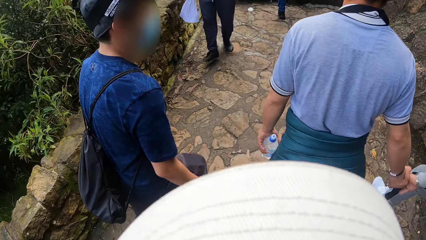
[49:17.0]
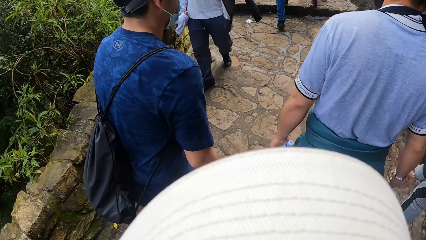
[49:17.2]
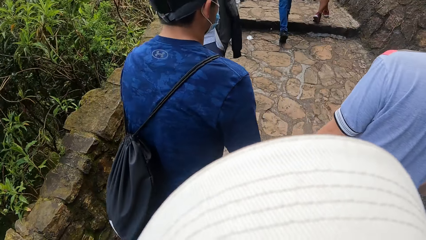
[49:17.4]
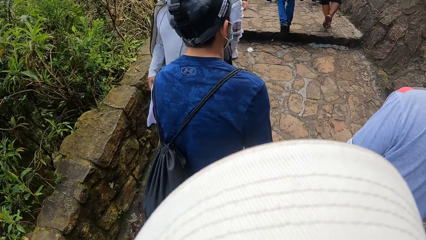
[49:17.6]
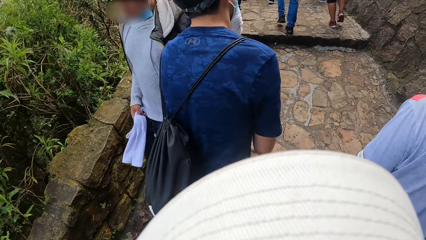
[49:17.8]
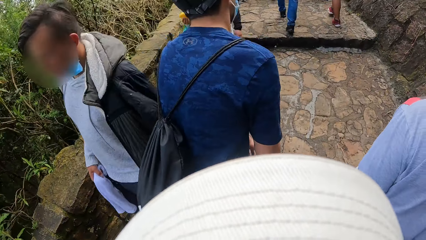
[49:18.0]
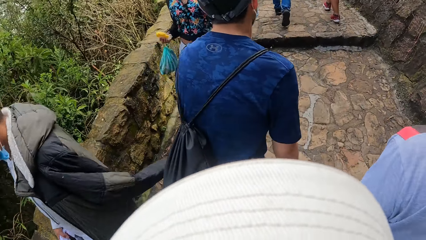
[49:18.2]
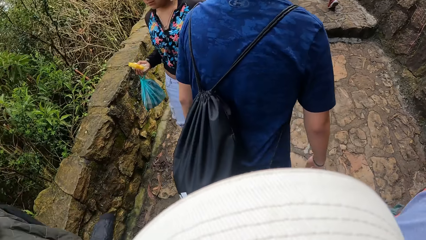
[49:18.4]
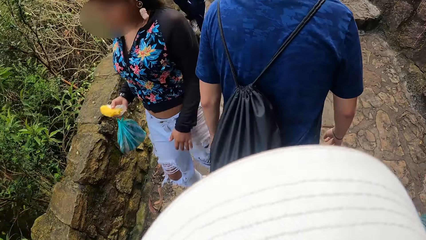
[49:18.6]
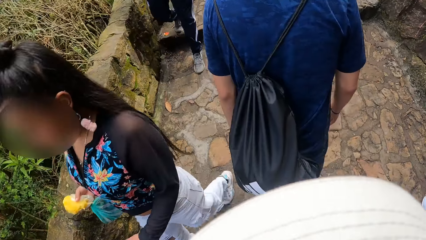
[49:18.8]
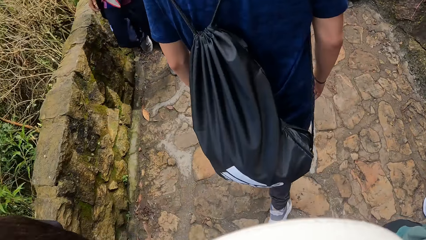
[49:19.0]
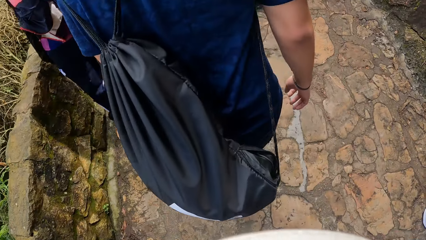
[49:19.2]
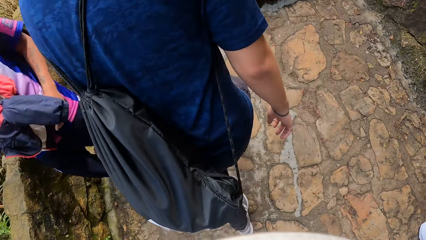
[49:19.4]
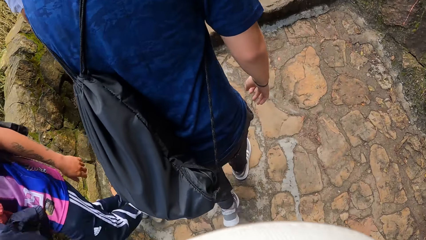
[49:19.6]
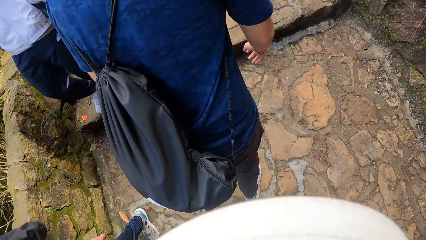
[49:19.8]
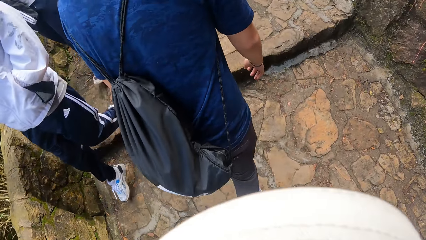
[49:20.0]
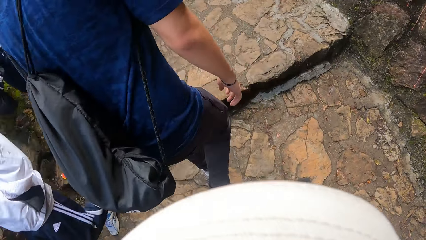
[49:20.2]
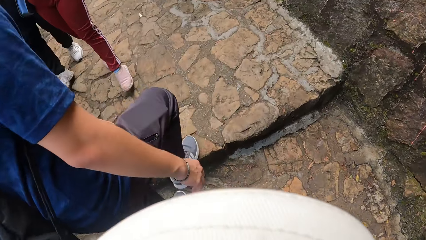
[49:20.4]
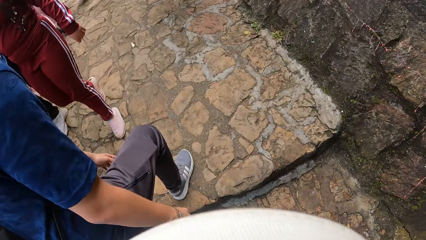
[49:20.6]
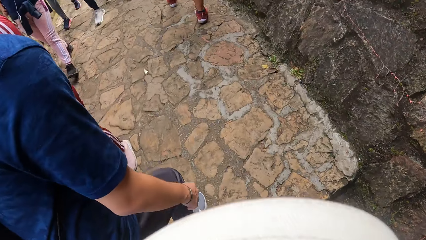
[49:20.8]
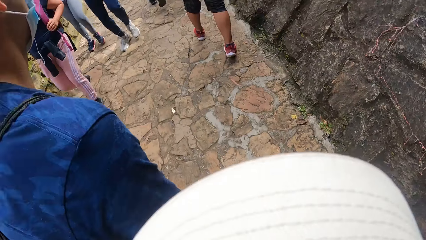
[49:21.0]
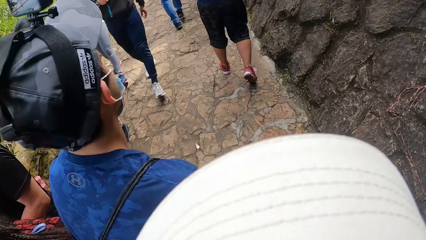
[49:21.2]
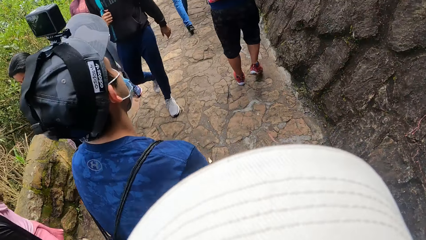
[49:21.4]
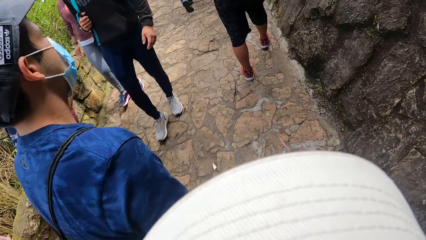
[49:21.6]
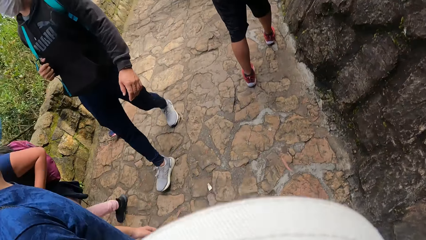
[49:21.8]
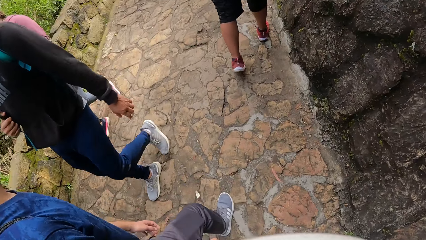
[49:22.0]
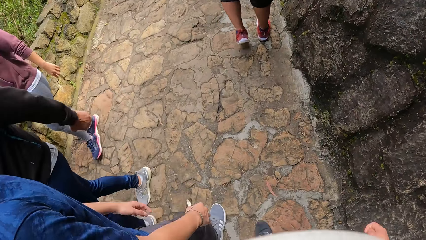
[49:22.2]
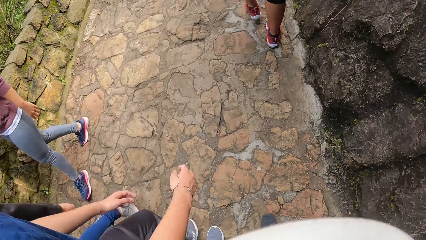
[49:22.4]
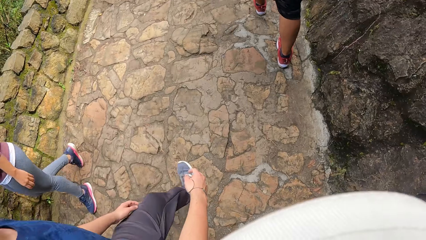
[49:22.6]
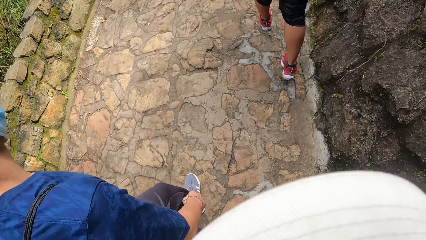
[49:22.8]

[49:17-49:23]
The camera wearer walks on the stairs.

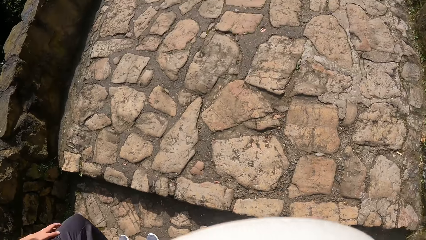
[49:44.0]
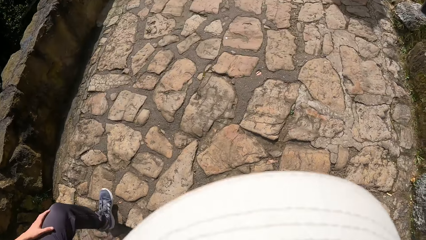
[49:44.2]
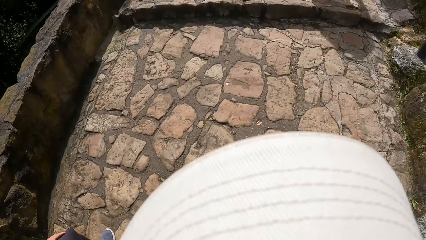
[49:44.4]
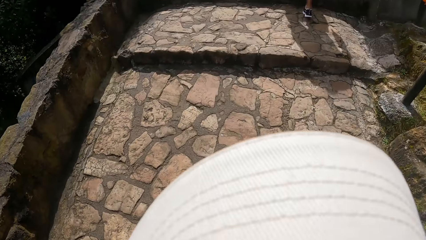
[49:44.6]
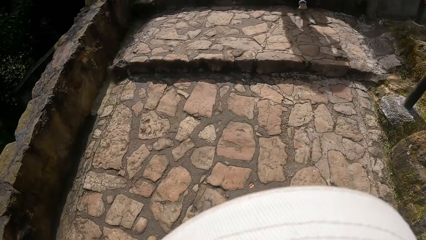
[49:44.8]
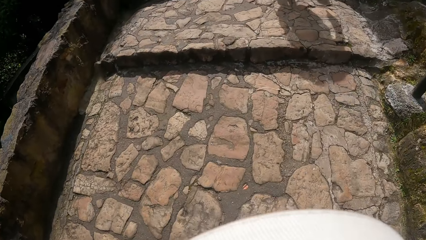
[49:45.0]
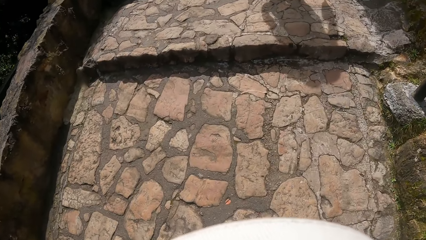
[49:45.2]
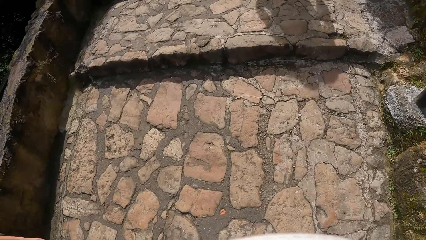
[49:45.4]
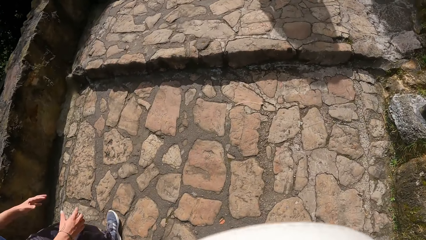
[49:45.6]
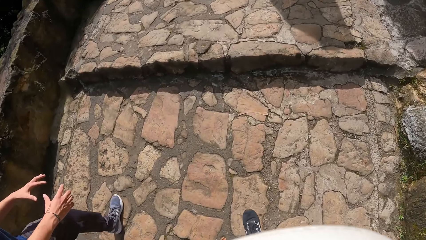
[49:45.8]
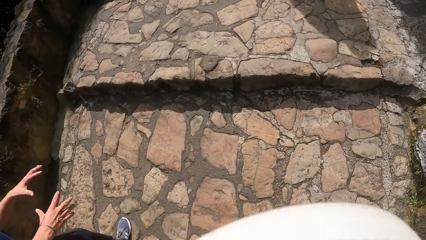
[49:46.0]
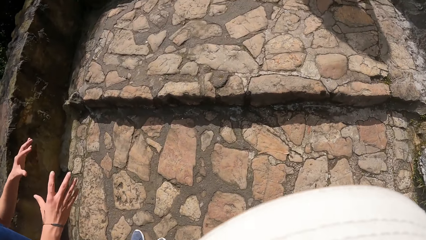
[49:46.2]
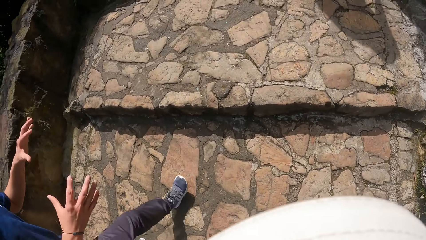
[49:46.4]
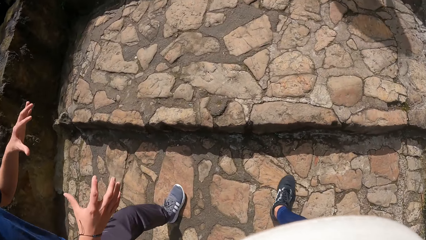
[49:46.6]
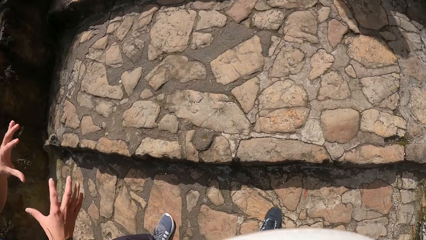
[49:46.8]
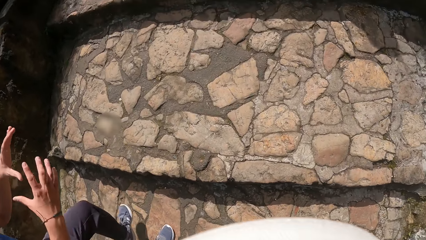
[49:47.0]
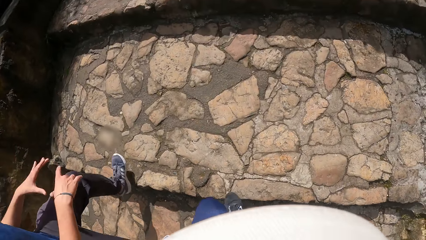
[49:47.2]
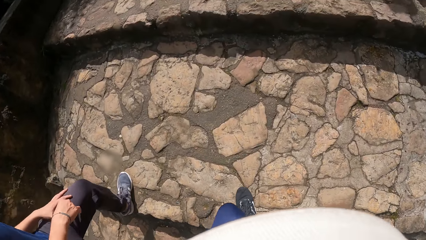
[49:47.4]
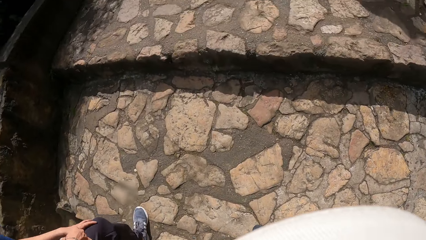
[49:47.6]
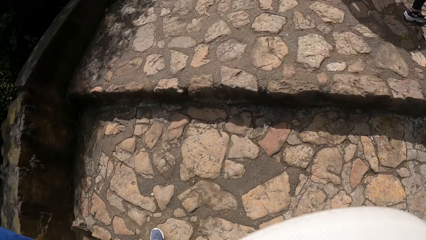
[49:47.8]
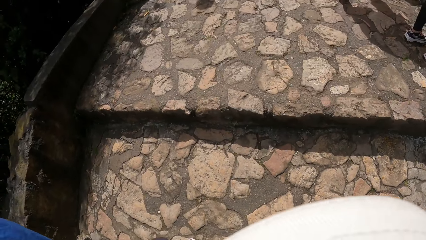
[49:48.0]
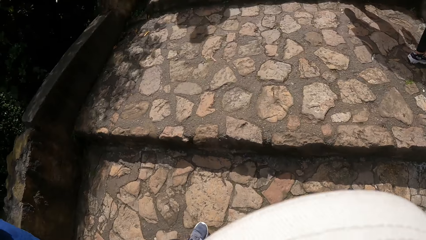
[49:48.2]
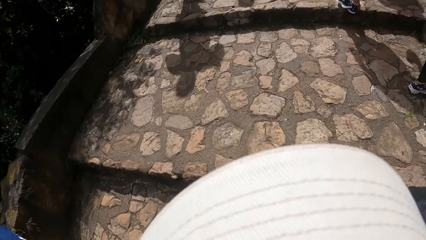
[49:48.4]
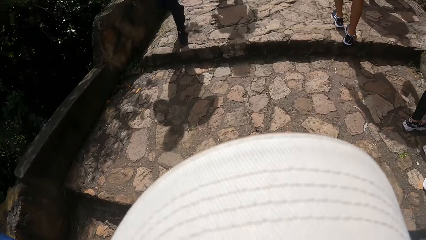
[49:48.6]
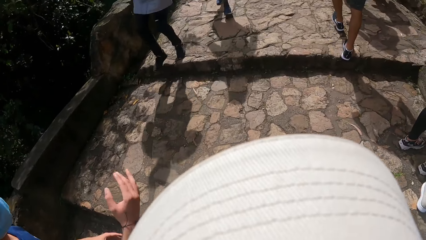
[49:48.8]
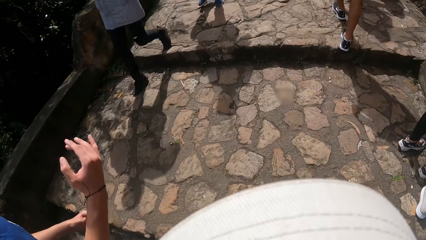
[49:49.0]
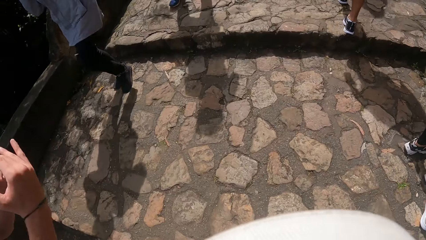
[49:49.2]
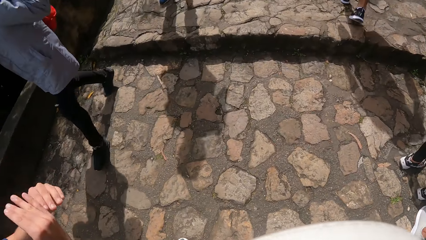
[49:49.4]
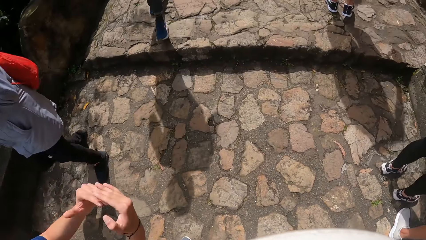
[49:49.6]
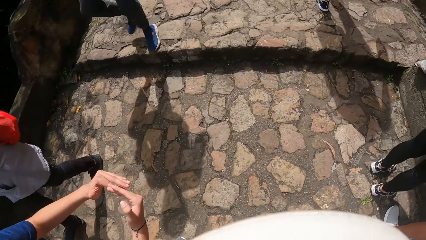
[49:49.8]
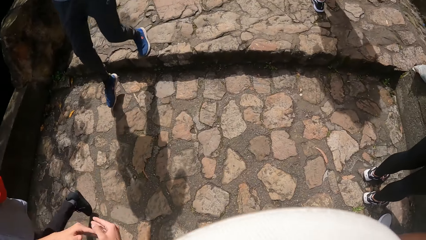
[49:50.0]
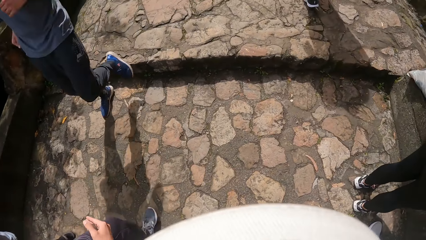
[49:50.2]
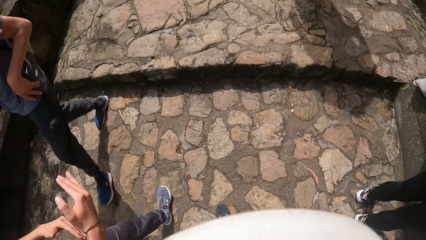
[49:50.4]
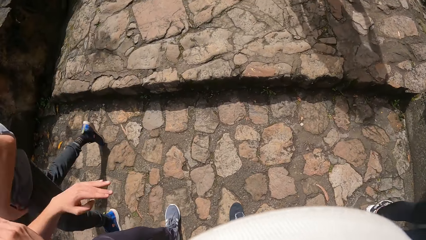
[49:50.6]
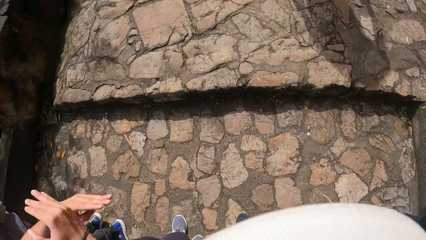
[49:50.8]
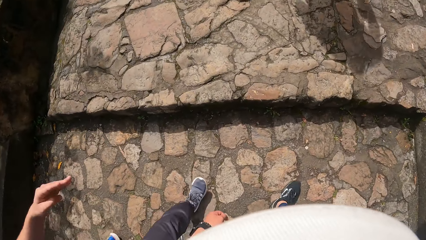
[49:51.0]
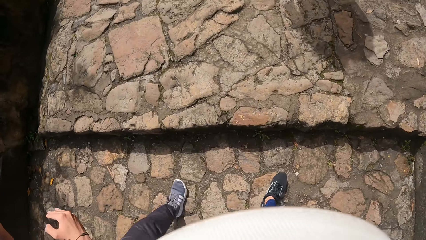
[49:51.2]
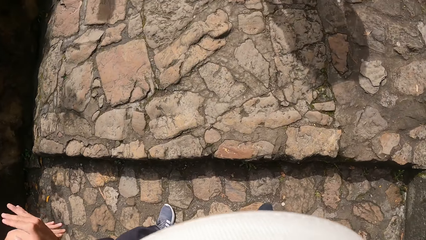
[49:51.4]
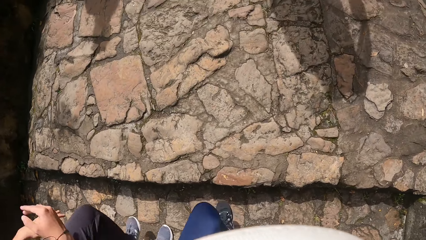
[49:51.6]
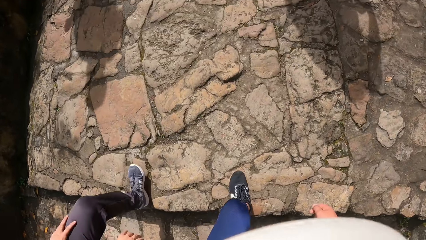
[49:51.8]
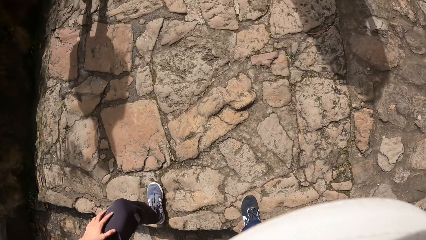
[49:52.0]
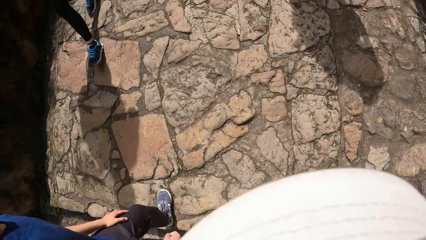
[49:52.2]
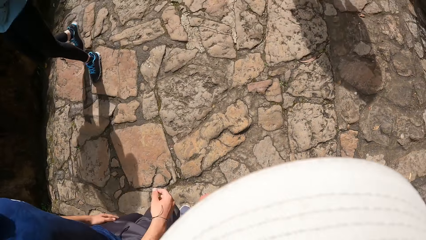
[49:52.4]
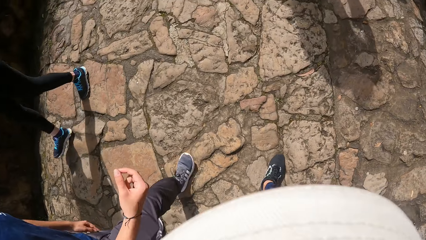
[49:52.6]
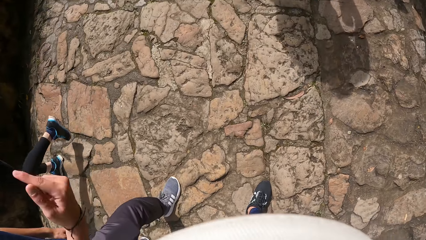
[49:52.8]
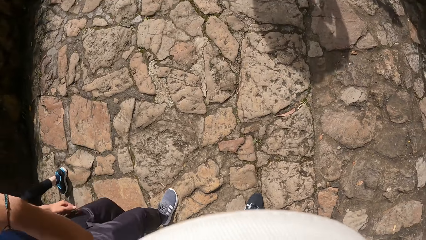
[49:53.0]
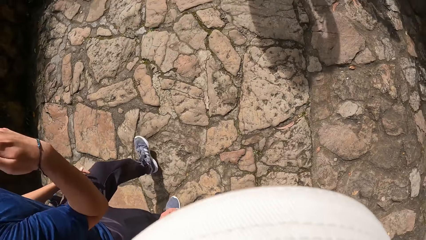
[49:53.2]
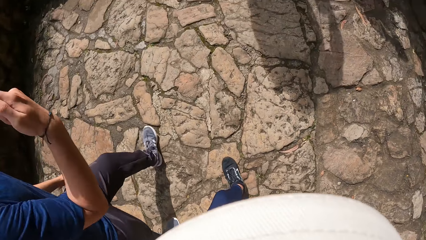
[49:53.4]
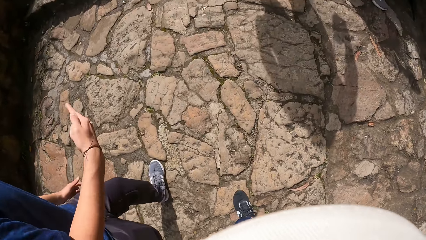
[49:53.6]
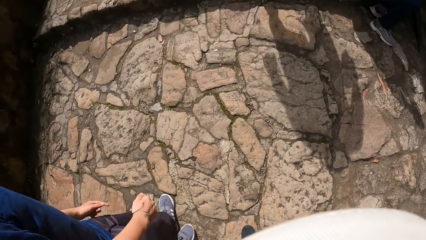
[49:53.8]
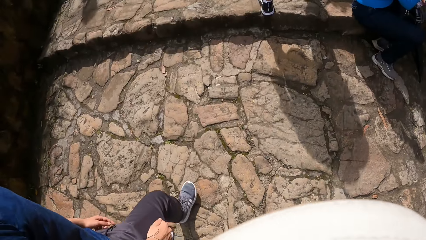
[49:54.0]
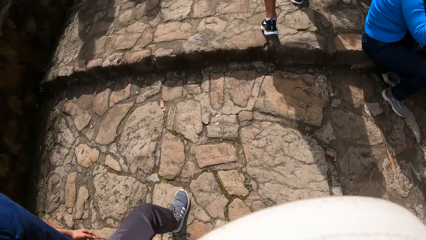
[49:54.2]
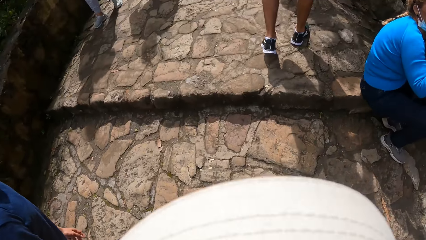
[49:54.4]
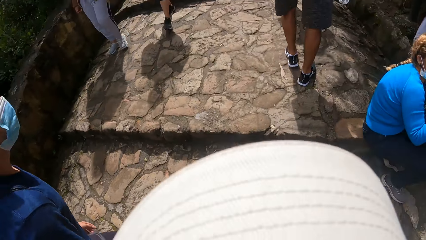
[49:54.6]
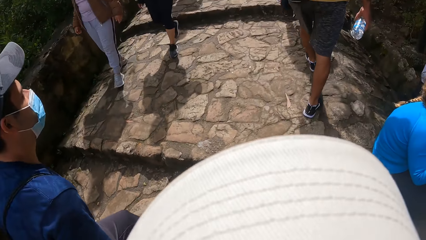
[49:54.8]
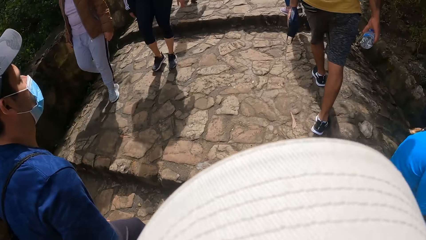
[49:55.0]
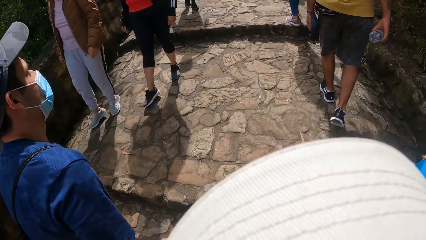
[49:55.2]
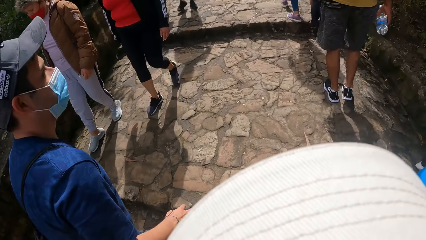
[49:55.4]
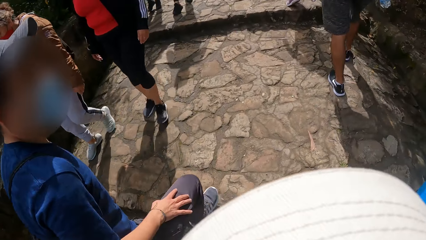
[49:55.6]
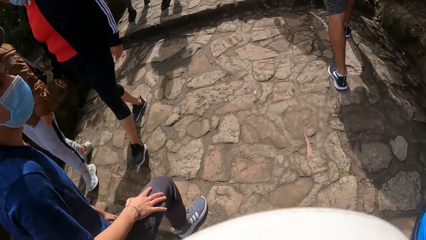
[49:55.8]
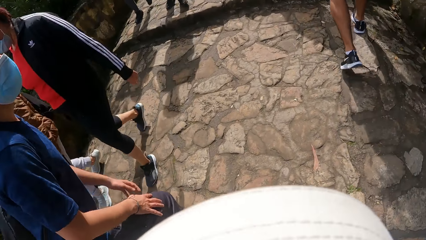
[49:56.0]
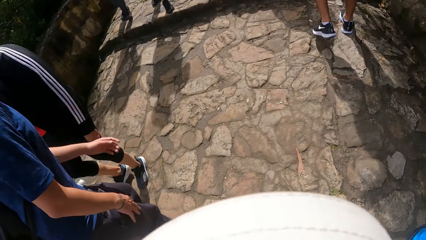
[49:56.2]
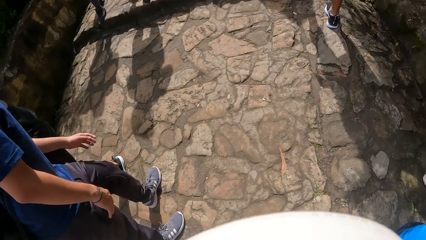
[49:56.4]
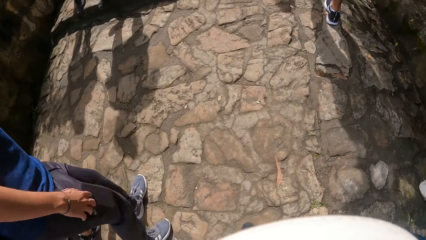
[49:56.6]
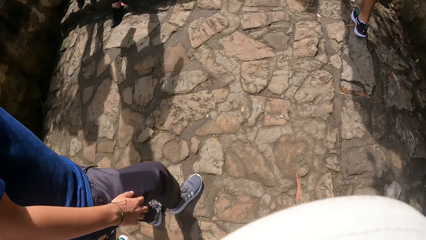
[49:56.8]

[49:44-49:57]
The camera wearer converses with a man. They walk up a step repeatedly.
